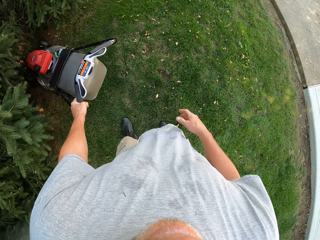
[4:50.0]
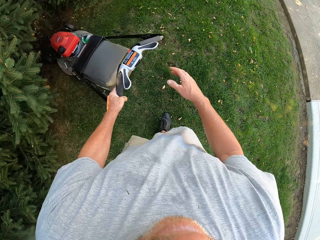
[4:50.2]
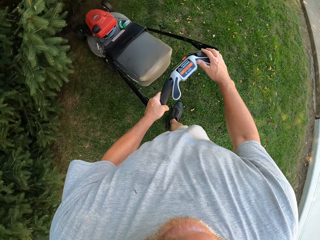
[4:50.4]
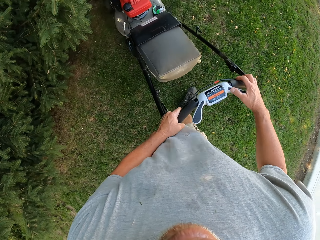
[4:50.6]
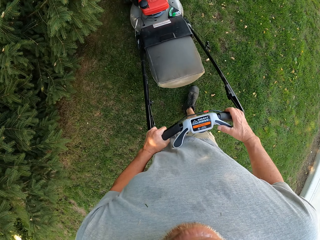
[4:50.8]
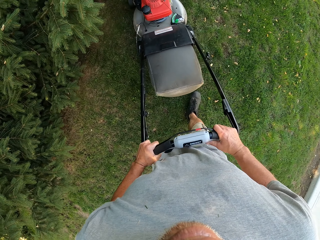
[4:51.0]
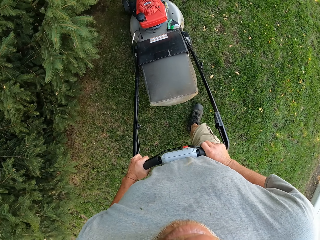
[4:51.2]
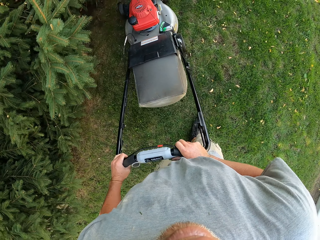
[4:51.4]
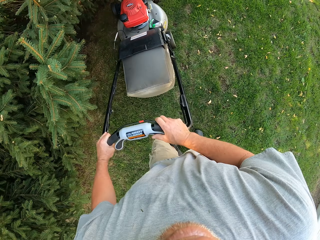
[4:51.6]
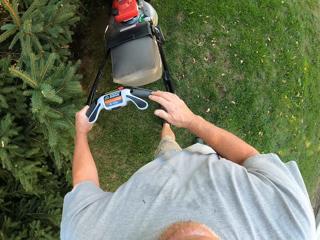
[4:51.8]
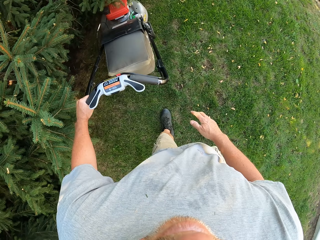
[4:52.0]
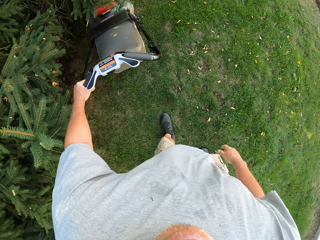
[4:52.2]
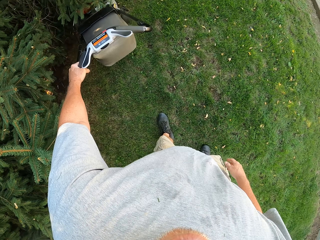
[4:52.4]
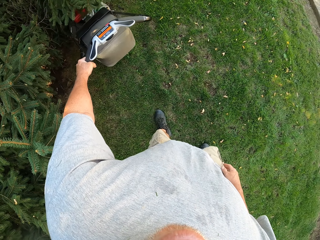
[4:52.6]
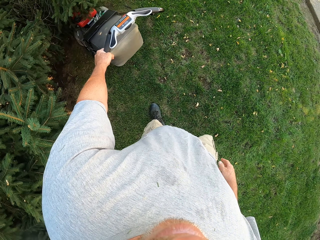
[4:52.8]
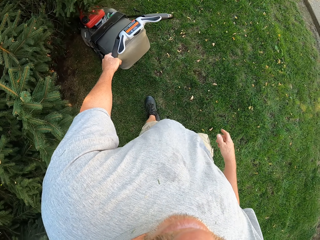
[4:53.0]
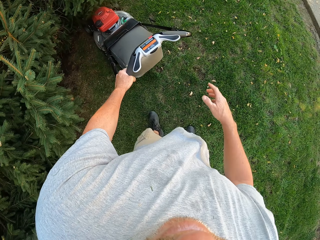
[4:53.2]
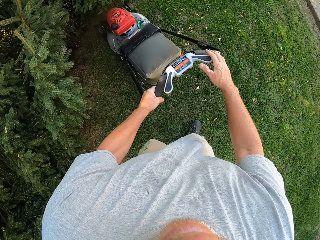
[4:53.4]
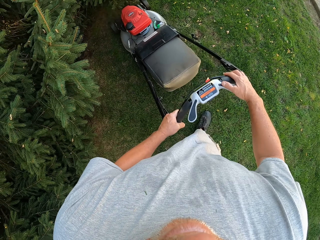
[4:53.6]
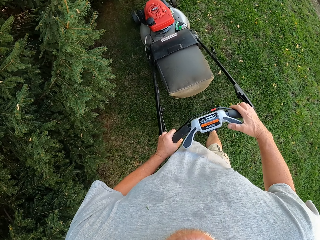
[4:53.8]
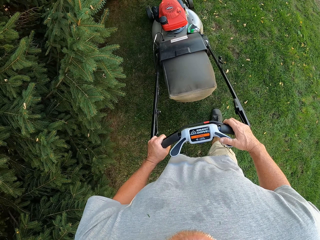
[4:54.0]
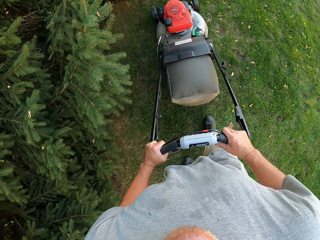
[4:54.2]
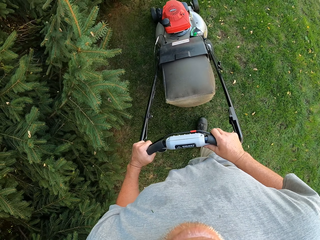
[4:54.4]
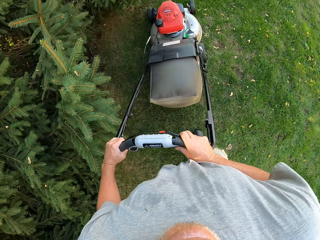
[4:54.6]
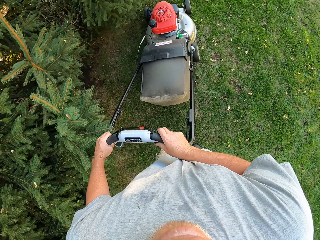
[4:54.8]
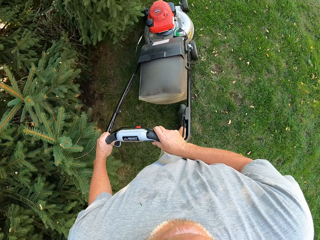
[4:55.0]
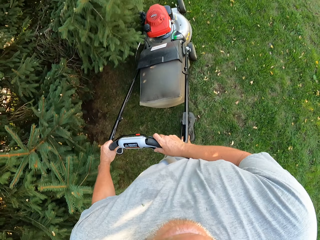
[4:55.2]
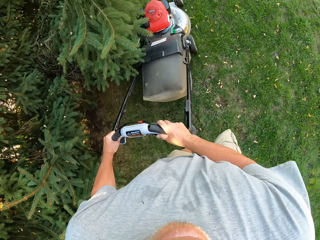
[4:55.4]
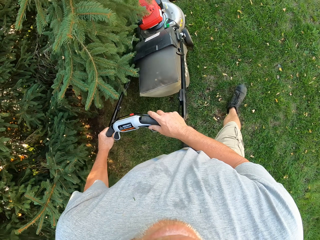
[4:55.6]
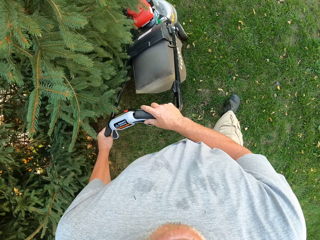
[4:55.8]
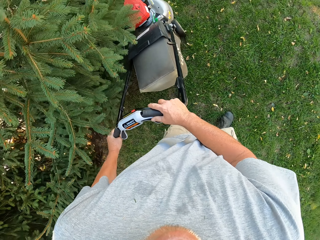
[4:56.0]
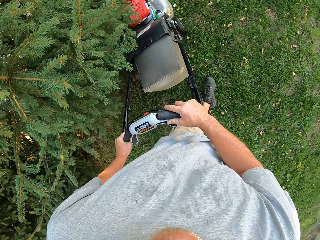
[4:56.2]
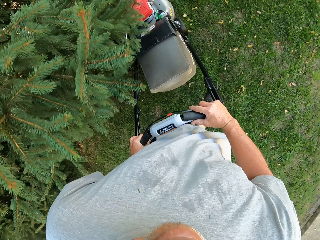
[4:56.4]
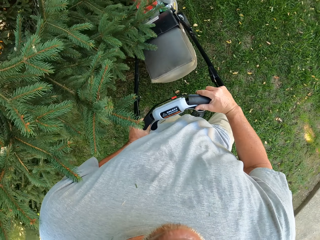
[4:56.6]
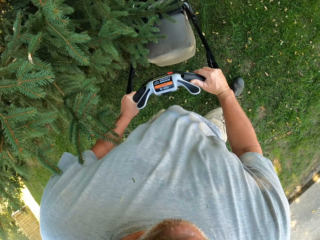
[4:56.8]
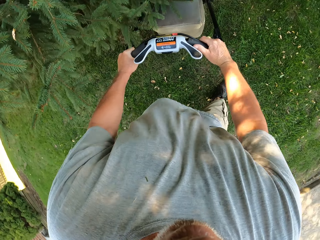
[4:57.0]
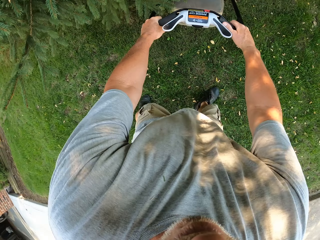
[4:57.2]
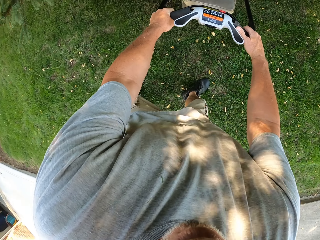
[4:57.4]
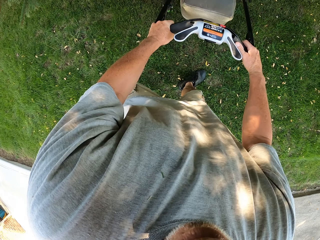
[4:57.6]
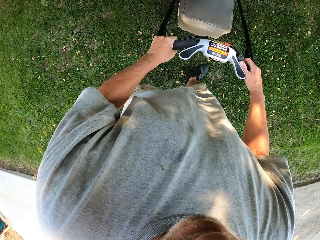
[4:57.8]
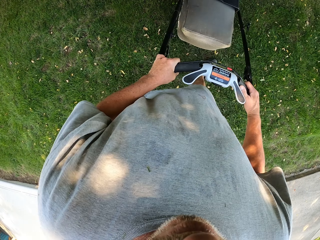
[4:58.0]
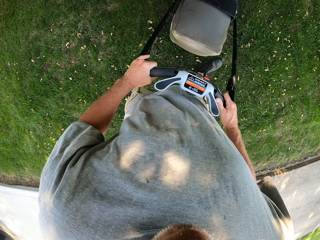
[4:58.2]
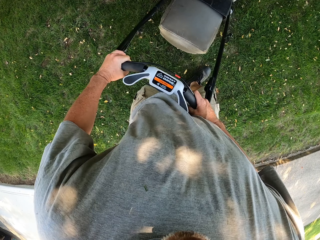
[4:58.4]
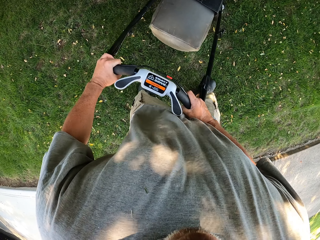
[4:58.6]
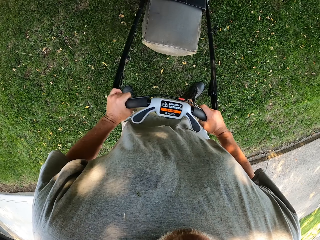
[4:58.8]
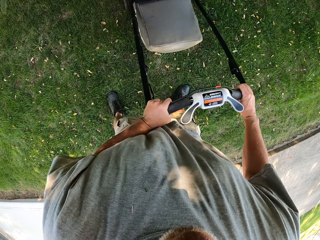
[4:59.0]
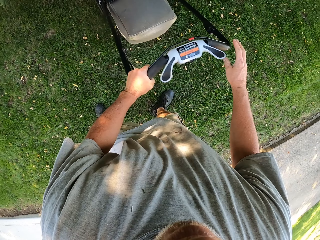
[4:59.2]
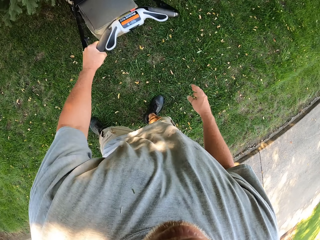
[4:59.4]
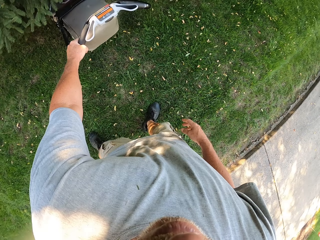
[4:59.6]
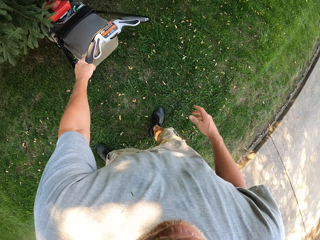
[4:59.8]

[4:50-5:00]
The camera wearer pulls the lawn mower backwards. They push the lawn mower forward. They pull the lawn mower backwards. They push the lawn mower forward. They pull the lawn mower backwards. They push the lawn mower forward.

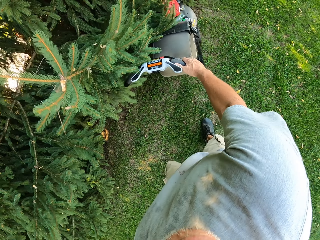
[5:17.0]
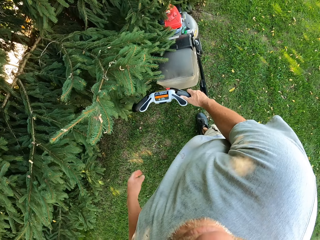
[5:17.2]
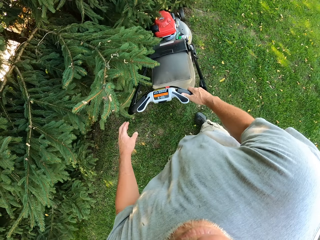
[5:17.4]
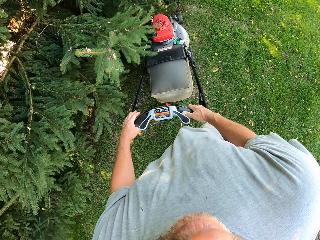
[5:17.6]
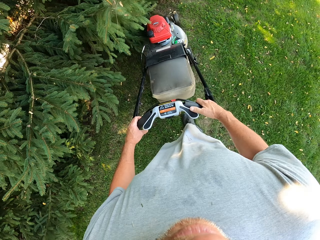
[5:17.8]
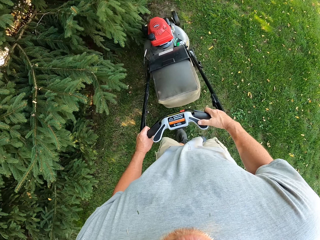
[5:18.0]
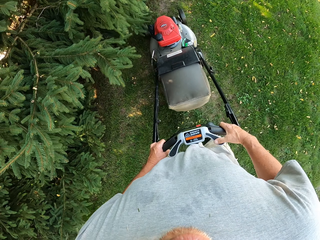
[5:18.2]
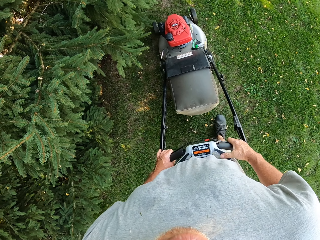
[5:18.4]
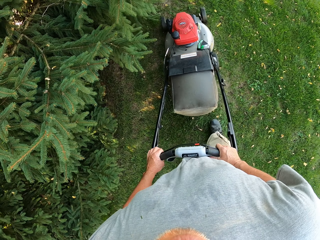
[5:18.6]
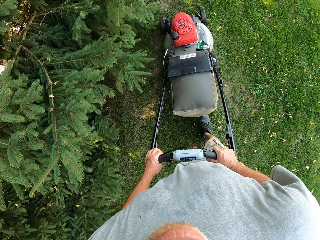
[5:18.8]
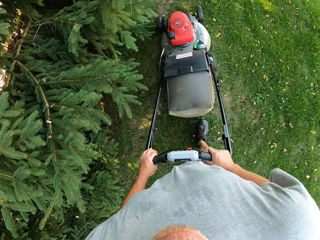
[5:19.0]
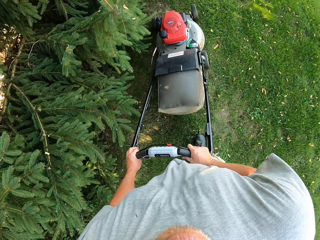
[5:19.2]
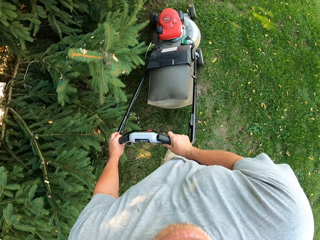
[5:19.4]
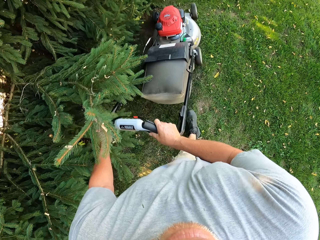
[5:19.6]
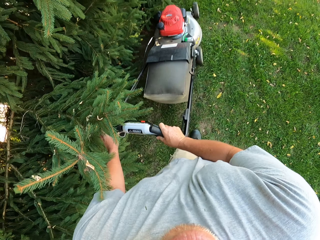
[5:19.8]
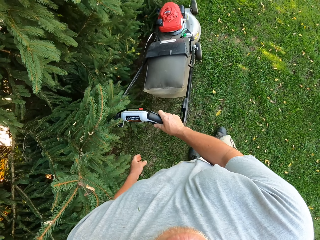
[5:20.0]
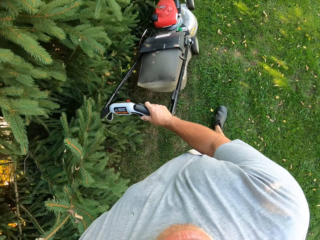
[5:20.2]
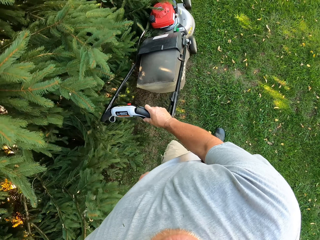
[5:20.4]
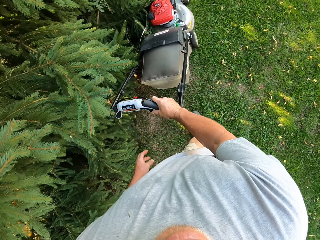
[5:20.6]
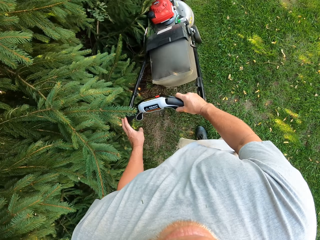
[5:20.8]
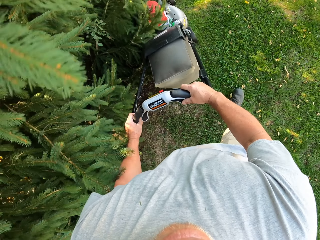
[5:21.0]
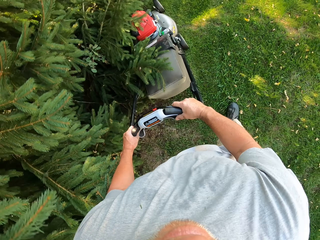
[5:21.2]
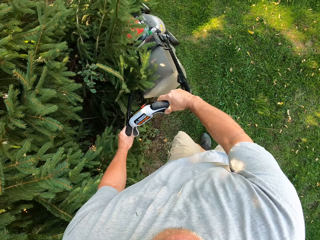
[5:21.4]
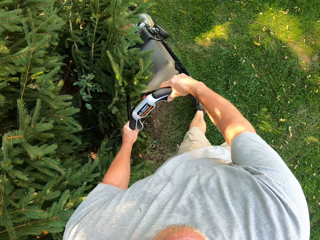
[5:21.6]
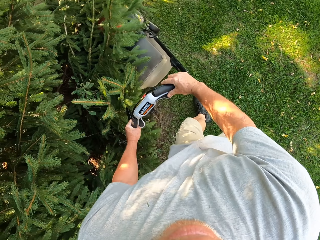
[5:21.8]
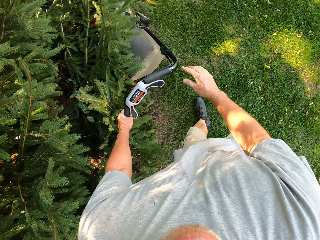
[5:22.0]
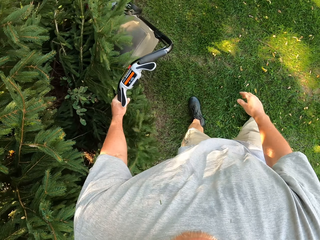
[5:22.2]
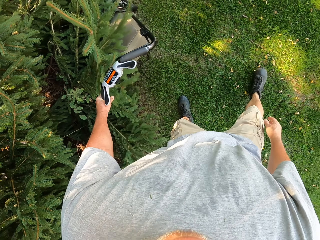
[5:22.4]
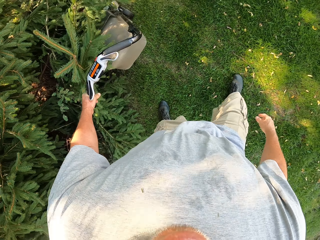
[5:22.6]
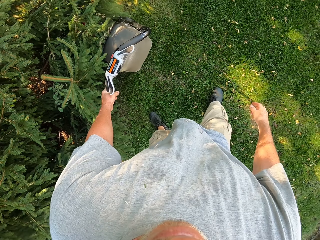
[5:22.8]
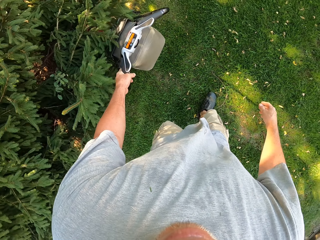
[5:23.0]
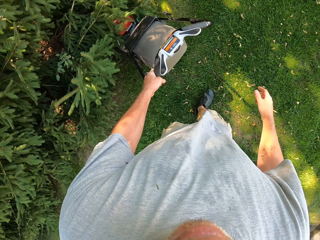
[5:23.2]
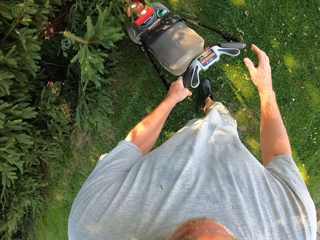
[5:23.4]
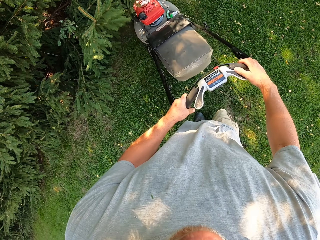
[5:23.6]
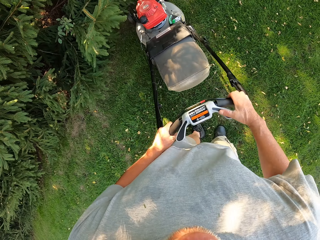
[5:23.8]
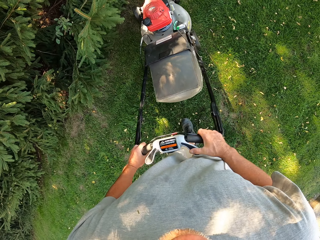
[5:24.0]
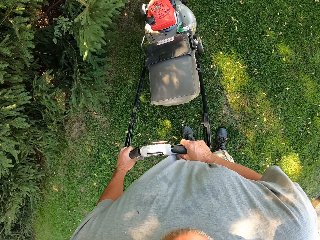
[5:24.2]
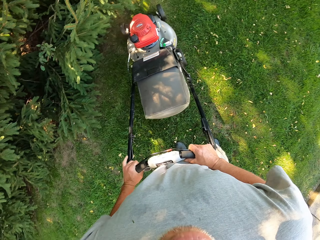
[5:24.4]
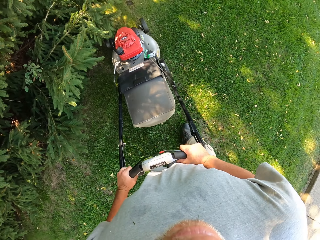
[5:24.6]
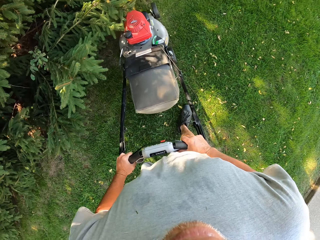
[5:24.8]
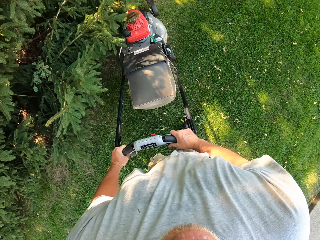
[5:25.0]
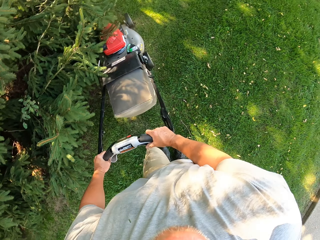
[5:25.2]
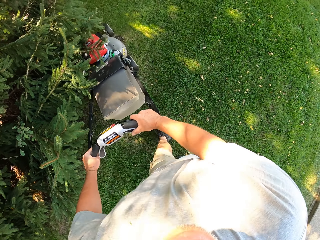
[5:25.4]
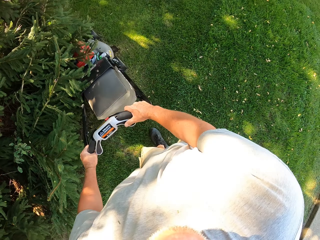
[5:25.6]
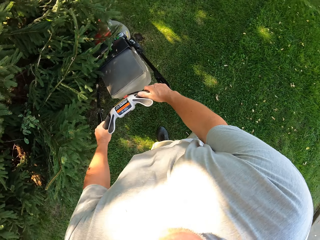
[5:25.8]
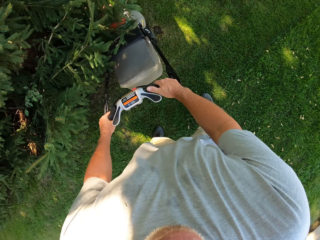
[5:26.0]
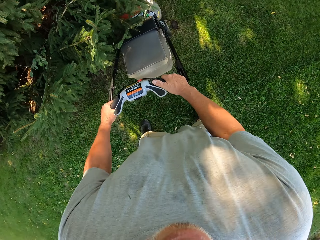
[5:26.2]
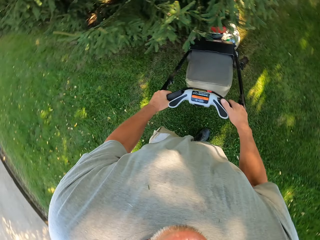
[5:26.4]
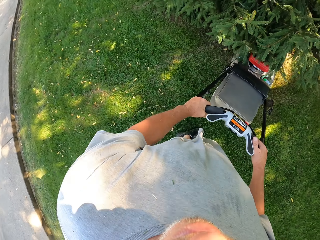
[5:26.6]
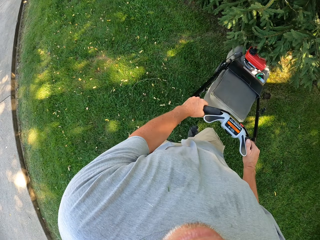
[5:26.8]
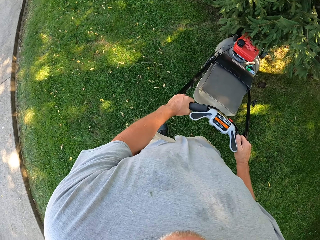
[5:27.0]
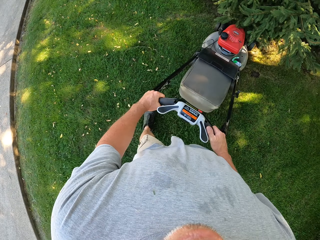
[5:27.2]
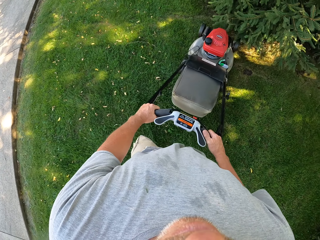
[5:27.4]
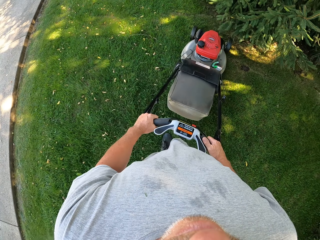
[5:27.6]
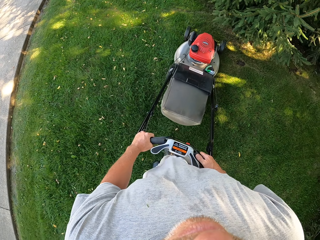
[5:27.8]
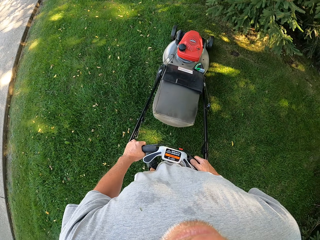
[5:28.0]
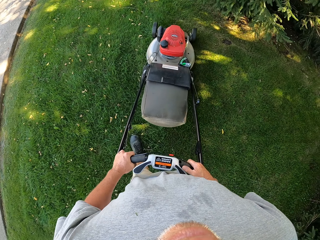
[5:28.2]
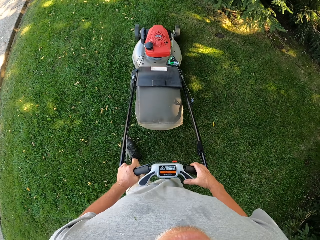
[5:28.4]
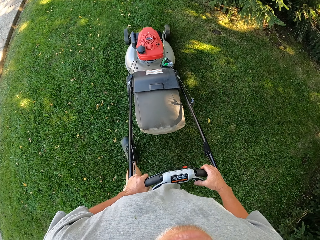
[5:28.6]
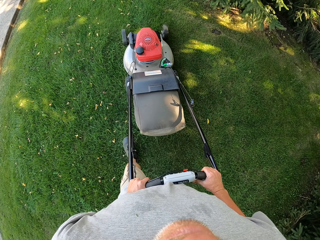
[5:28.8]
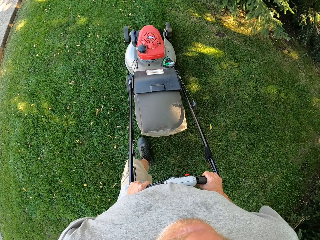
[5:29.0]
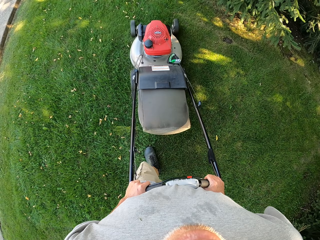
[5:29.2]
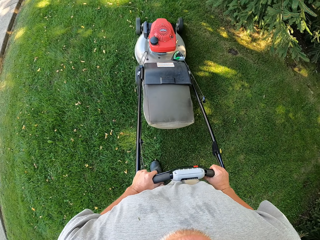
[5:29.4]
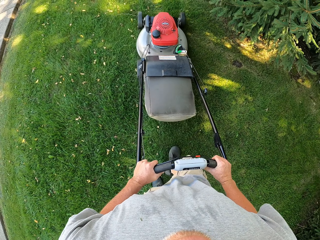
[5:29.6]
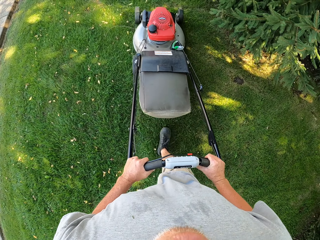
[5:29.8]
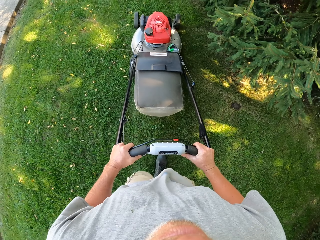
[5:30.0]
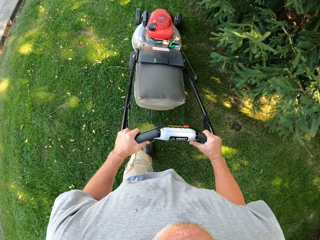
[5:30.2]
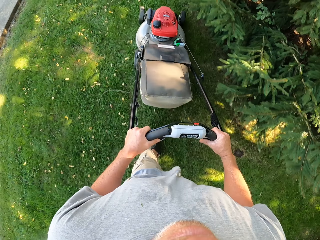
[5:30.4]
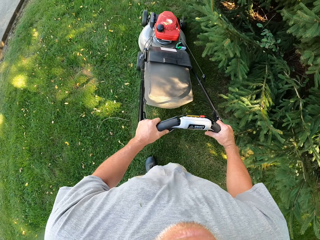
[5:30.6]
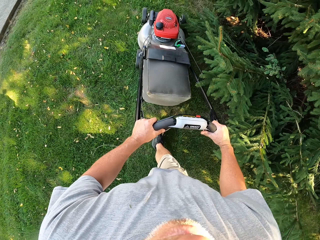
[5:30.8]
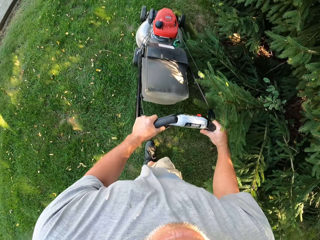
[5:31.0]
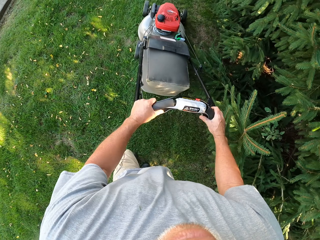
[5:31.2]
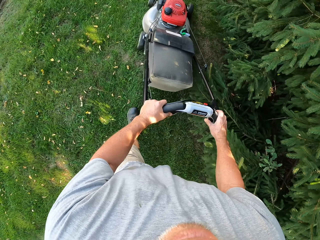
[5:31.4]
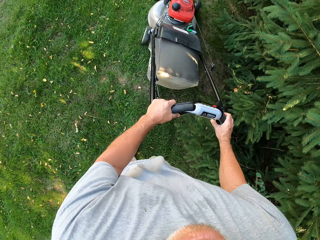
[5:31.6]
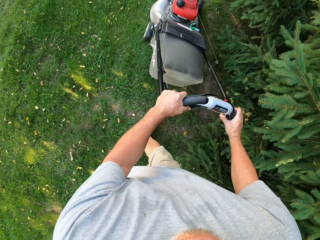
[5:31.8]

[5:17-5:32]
The camera wearer pulls the lawn mower backwards. They push the lawn mower forward. They pull the lawn mower backwards. They push the lawn mower forward. They pull the lawn mower backwards. They turn the lawn mower right. They push the lawn mower forward.
